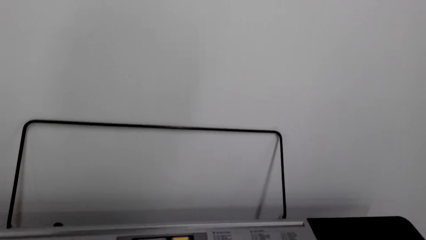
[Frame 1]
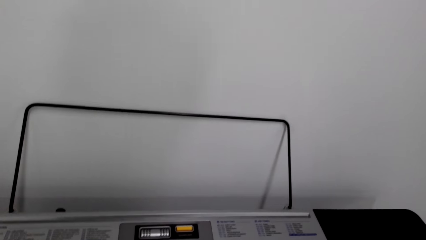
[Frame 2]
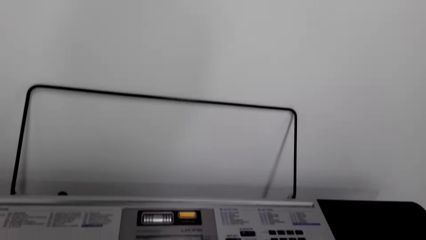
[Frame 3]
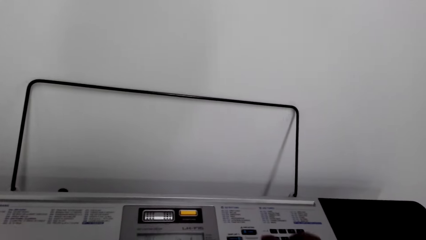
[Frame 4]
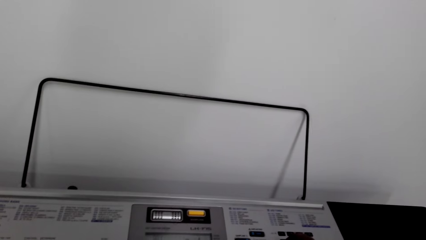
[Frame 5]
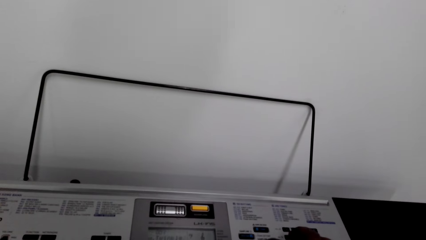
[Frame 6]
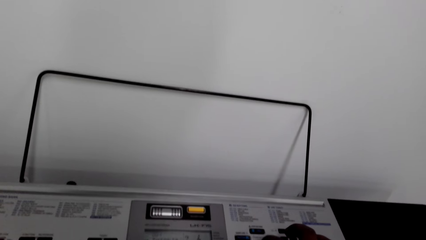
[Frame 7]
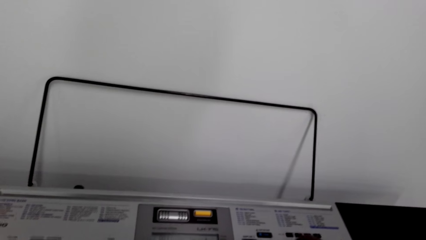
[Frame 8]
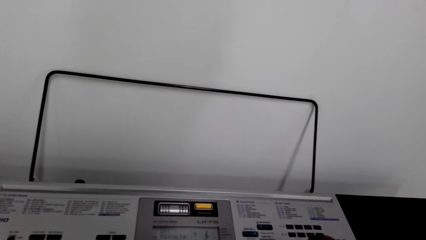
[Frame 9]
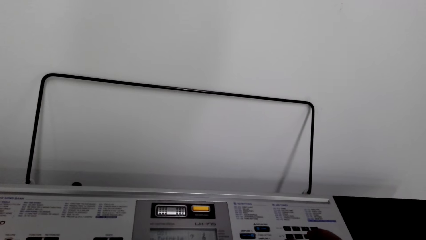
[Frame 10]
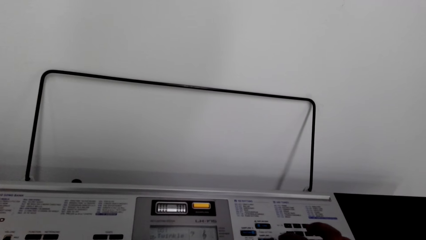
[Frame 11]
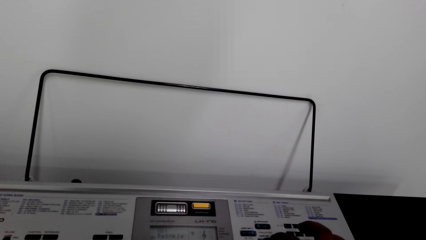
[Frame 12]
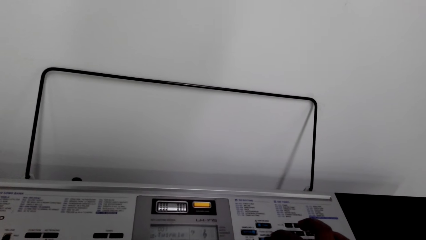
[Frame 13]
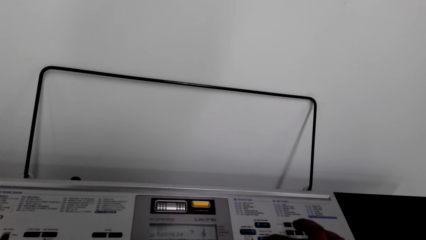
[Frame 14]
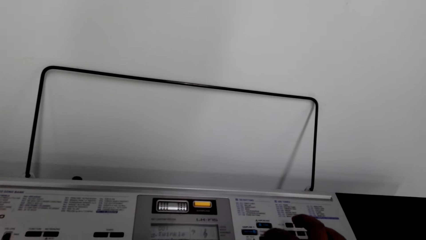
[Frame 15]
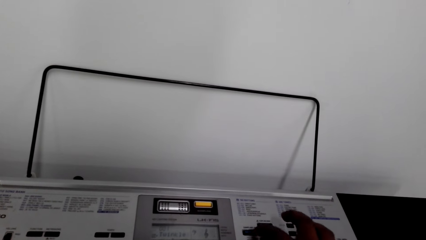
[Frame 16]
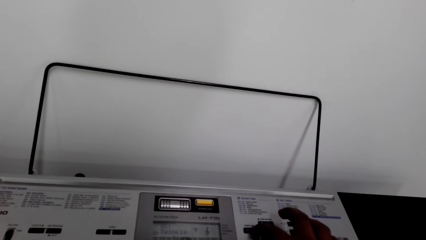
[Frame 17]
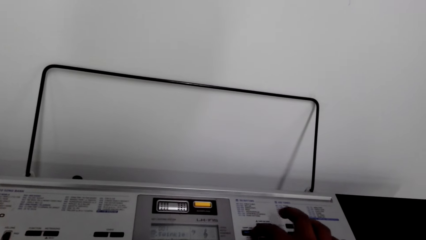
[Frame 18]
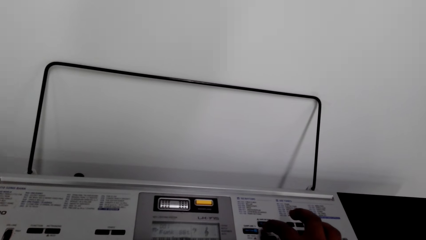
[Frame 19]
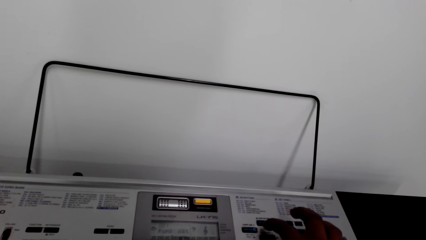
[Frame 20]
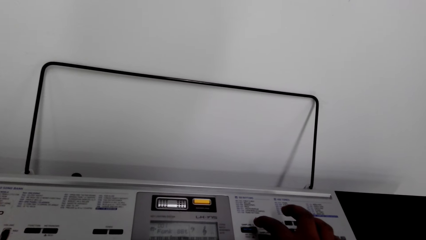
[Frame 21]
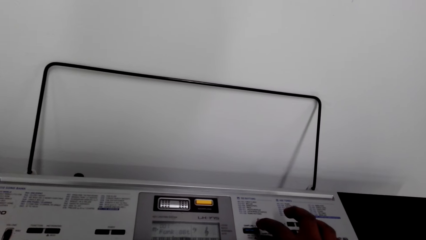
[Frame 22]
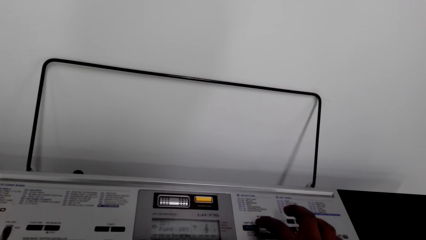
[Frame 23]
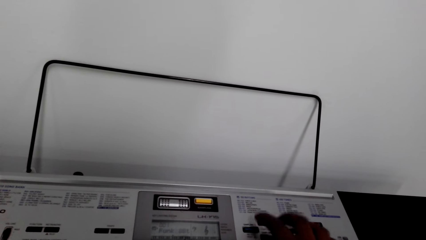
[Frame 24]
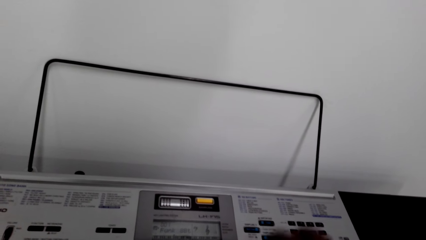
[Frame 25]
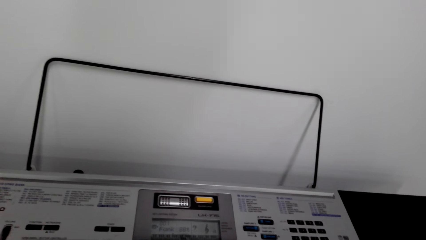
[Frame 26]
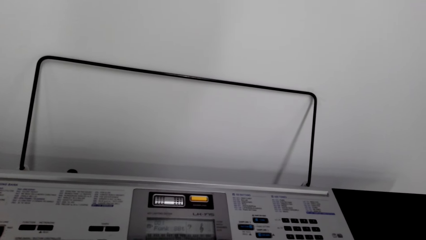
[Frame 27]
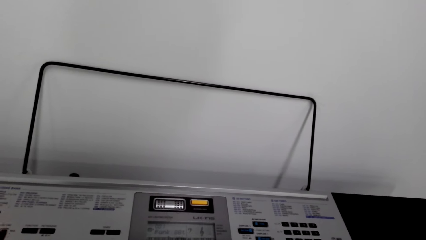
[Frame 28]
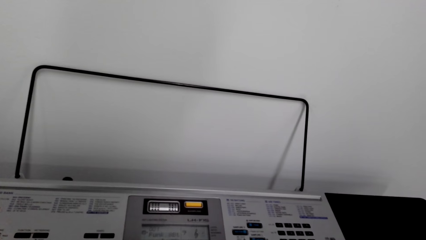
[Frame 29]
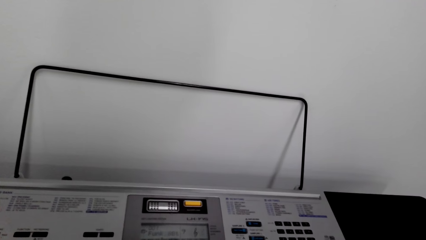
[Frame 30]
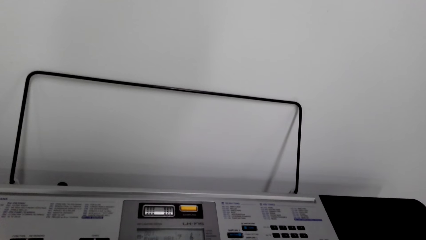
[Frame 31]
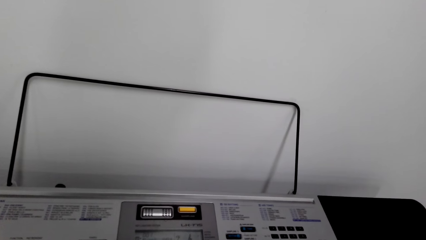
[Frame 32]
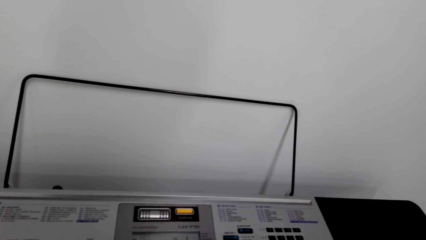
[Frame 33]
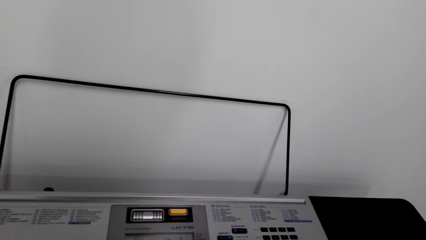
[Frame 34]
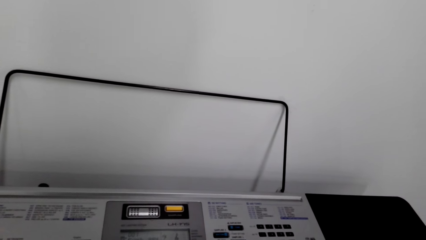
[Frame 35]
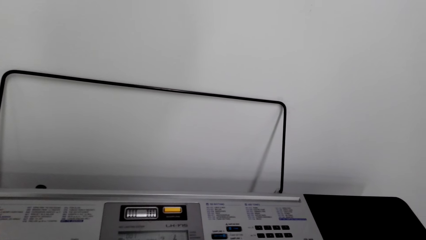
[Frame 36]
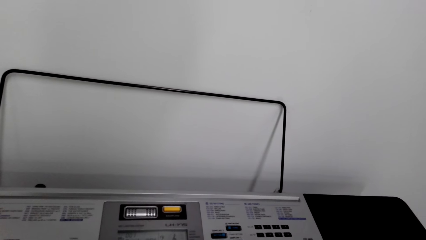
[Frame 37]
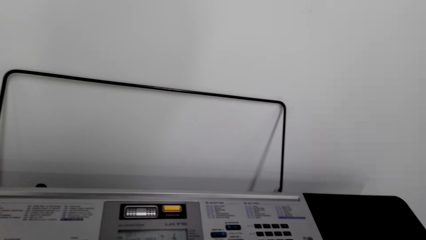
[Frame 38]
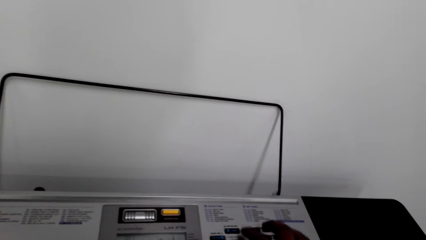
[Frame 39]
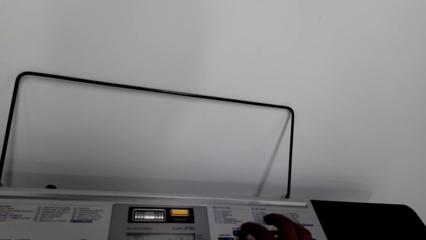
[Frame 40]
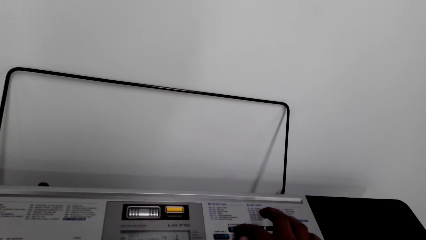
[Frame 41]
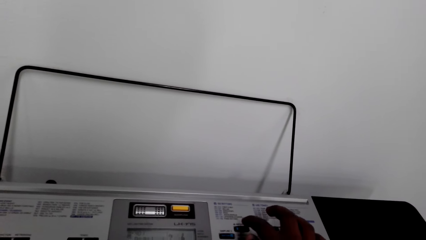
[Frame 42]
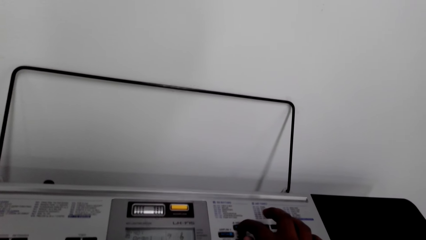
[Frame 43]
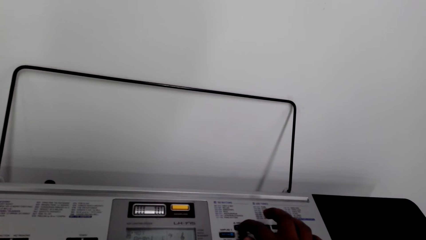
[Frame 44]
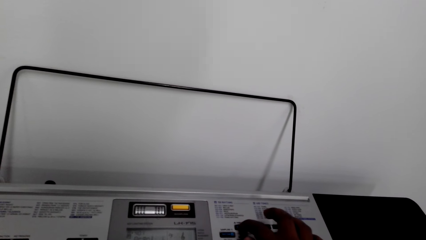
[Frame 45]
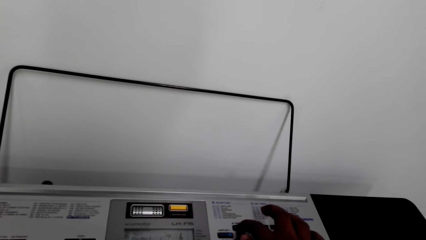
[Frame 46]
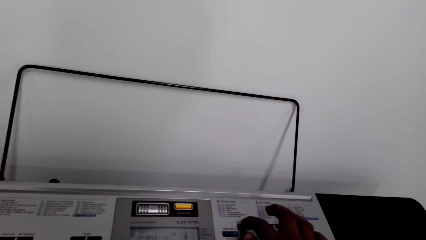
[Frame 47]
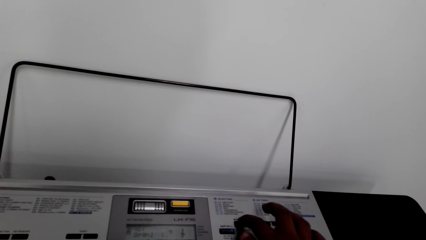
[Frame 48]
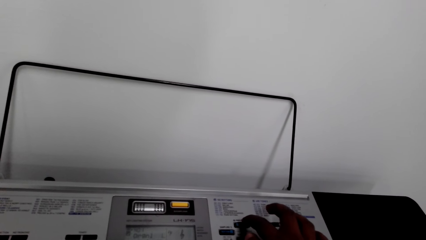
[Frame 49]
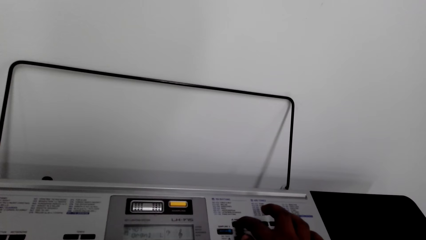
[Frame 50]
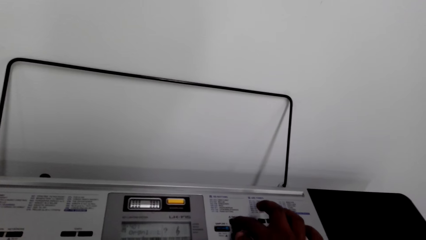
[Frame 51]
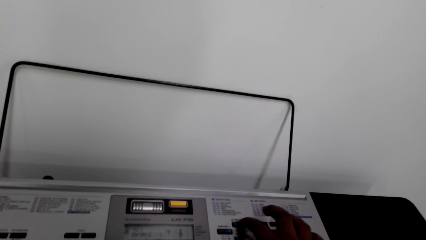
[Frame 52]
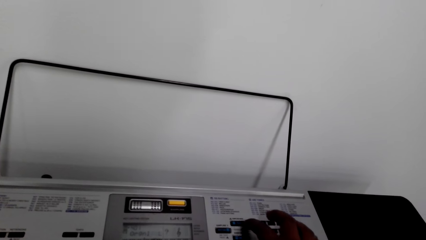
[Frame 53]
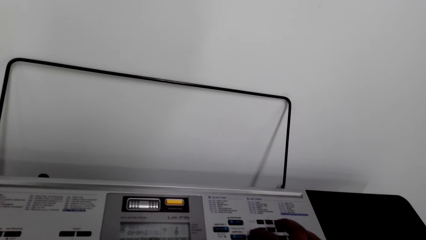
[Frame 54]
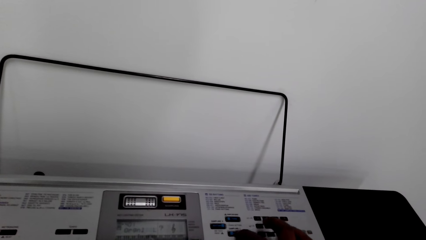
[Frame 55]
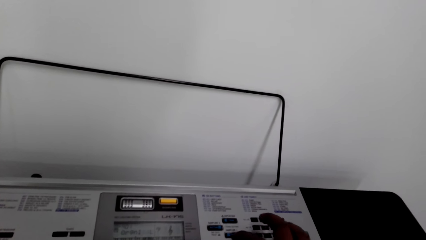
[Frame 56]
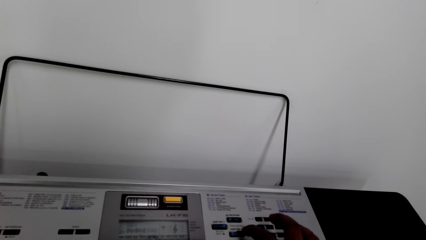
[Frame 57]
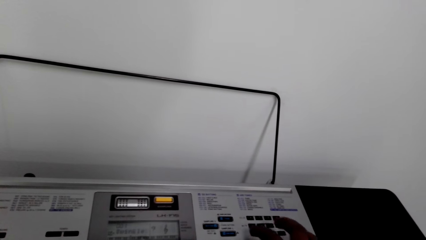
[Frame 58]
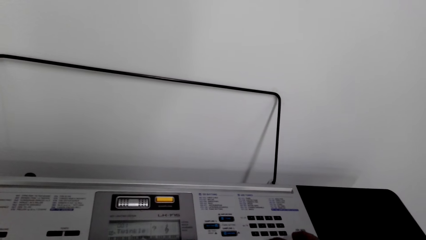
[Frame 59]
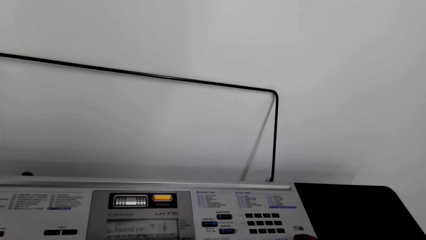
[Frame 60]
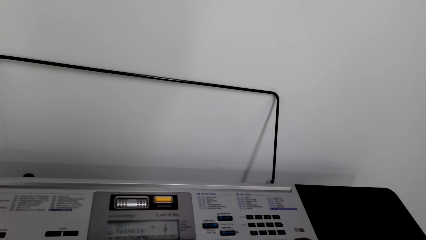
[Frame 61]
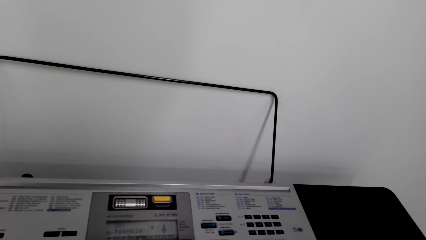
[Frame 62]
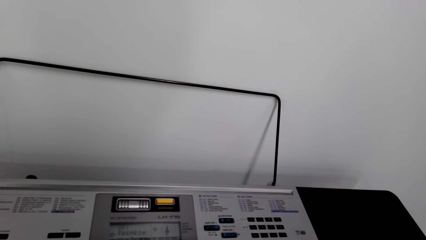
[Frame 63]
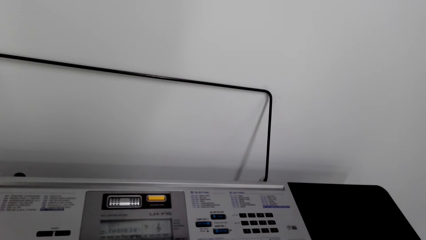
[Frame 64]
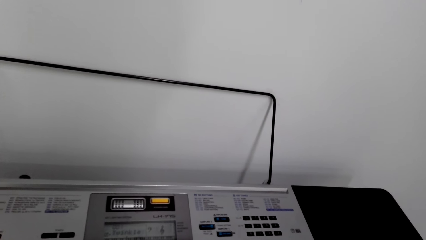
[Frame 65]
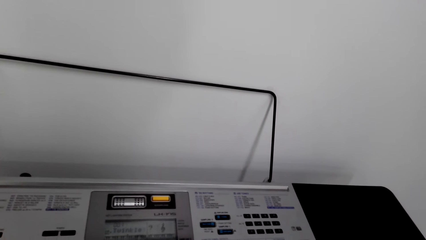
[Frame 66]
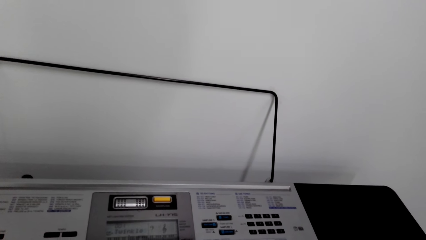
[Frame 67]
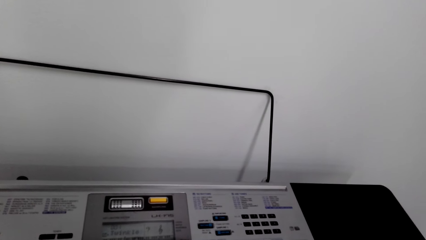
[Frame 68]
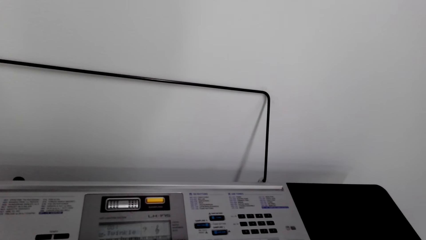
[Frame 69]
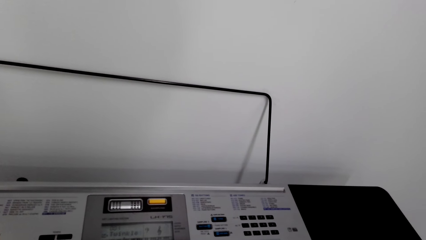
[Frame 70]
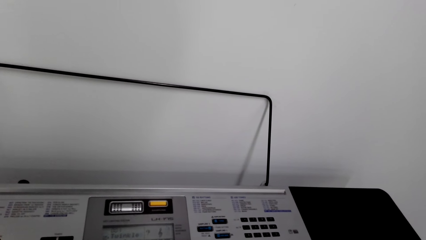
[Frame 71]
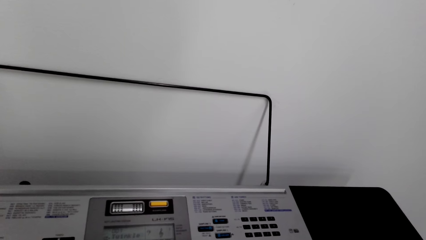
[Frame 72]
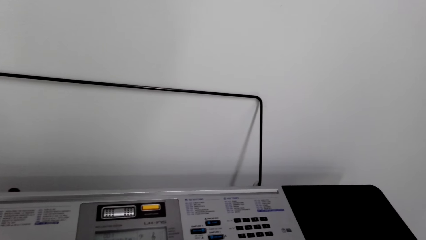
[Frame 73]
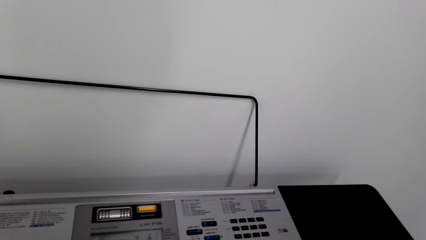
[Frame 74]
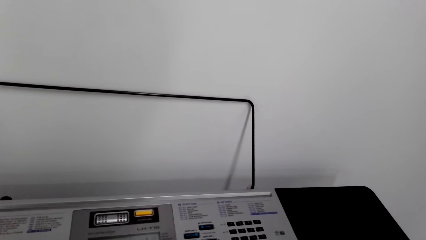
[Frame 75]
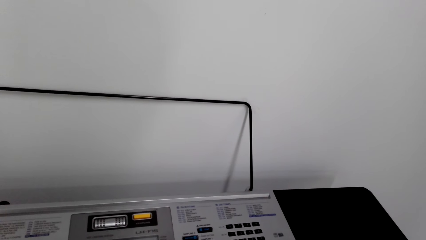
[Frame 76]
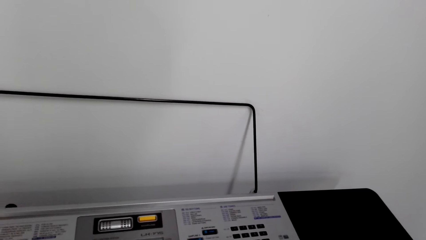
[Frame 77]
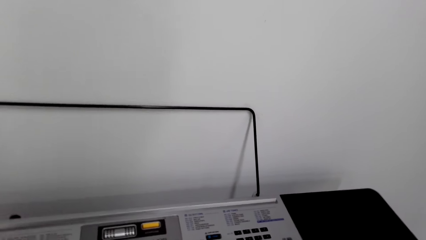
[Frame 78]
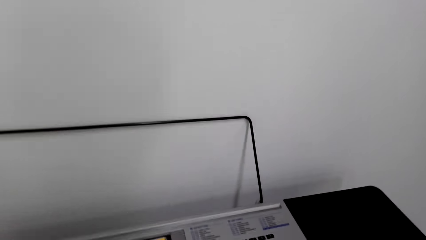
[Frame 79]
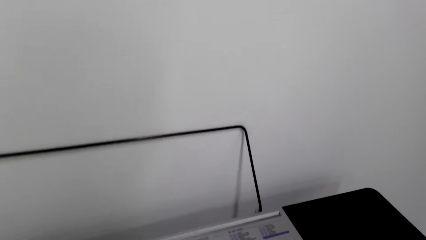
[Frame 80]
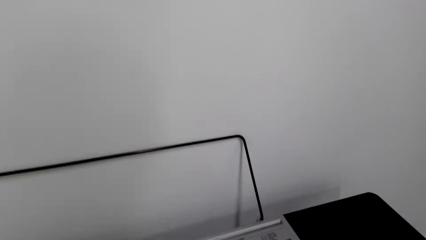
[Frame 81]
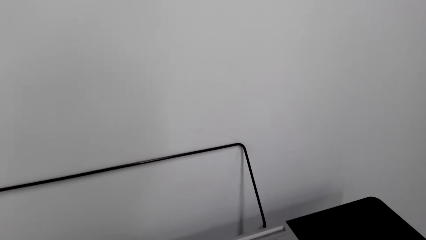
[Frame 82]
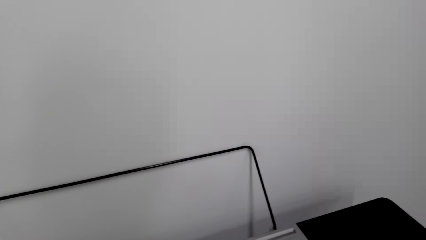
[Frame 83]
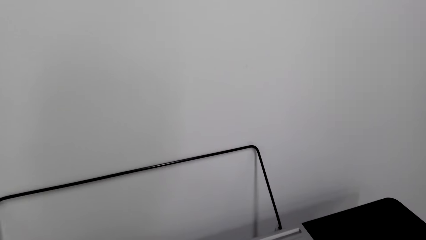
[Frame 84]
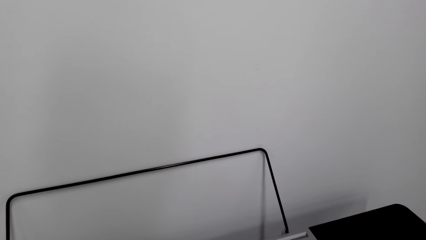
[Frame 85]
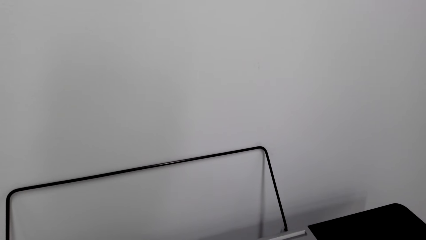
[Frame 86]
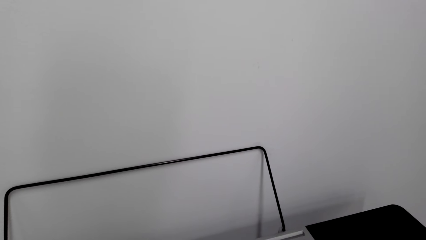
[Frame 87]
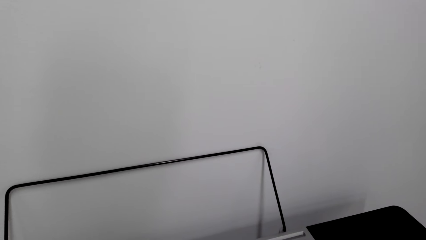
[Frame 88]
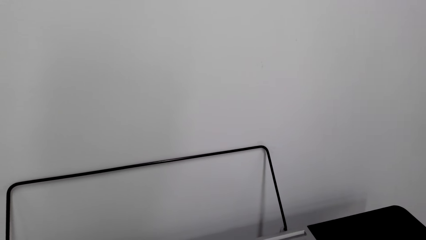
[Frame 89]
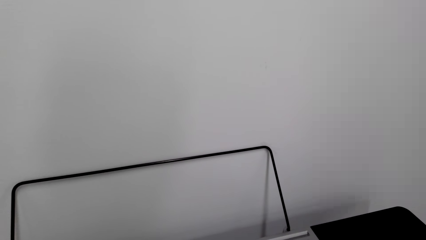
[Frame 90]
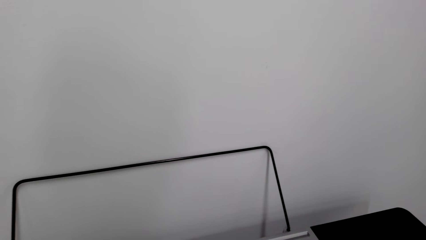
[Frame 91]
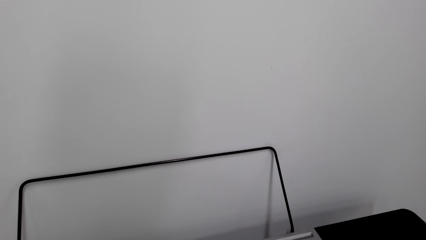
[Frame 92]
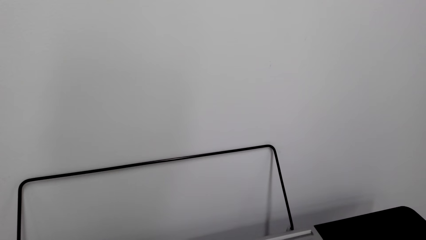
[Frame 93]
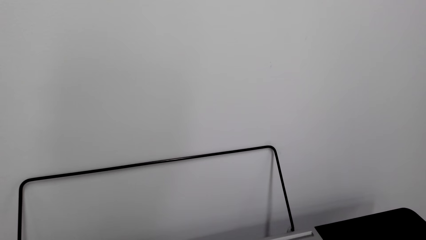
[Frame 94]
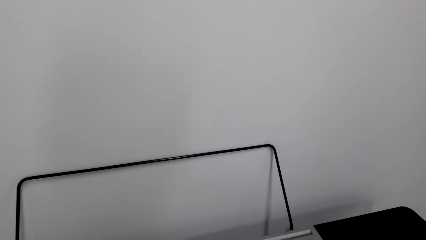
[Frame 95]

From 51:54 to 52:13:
The camera wearer presses a button on the piano. They play the piano.
